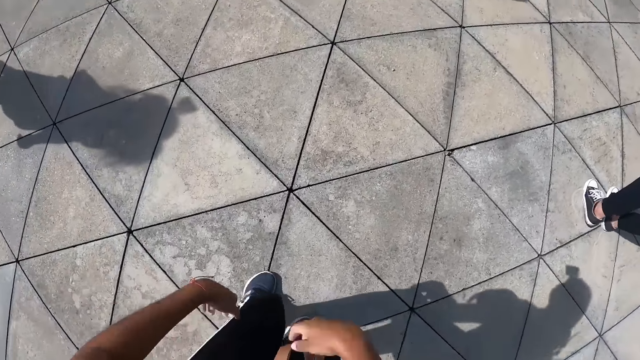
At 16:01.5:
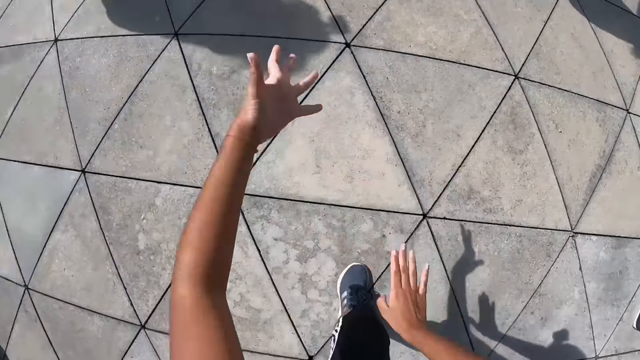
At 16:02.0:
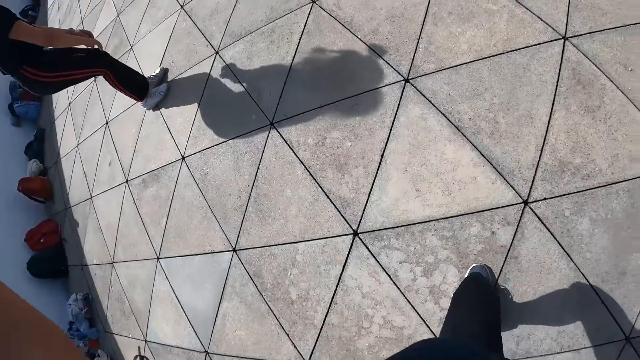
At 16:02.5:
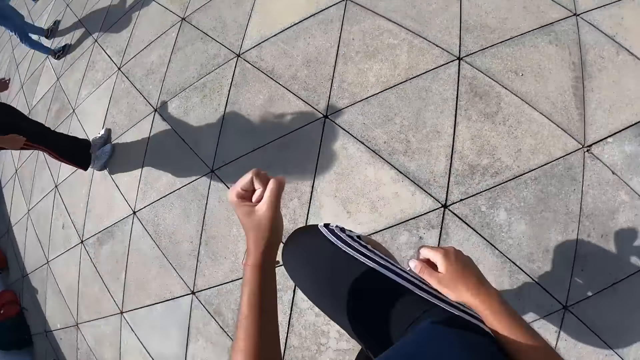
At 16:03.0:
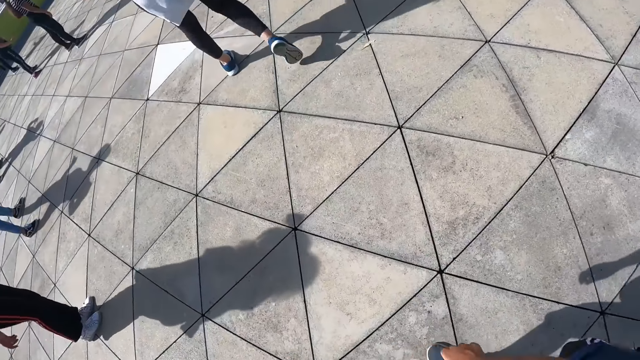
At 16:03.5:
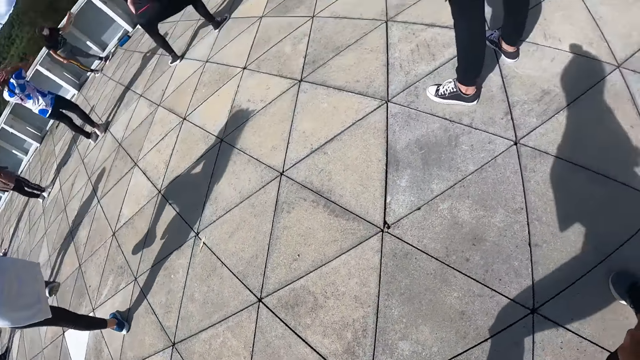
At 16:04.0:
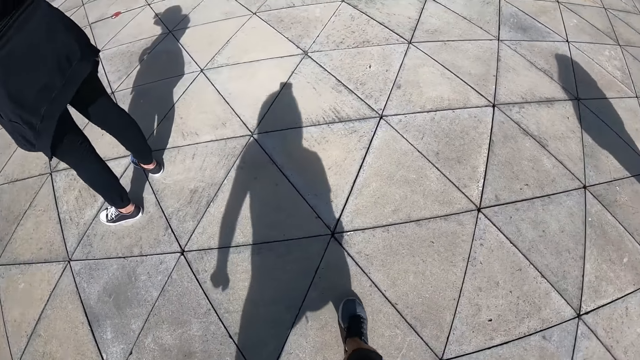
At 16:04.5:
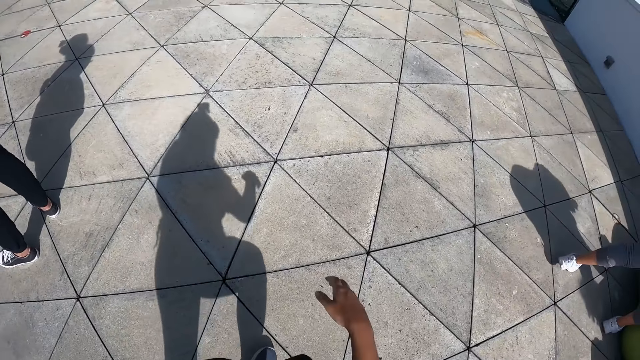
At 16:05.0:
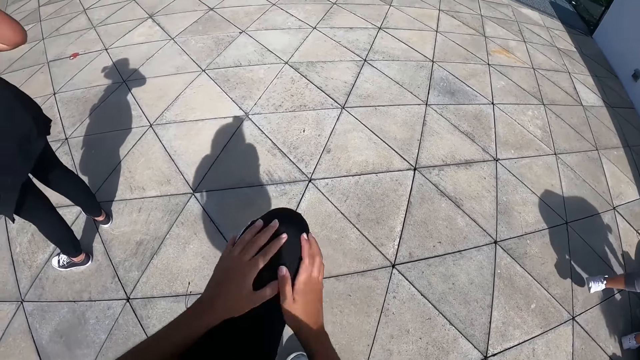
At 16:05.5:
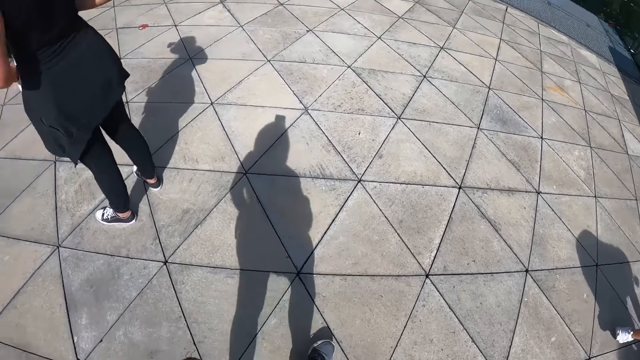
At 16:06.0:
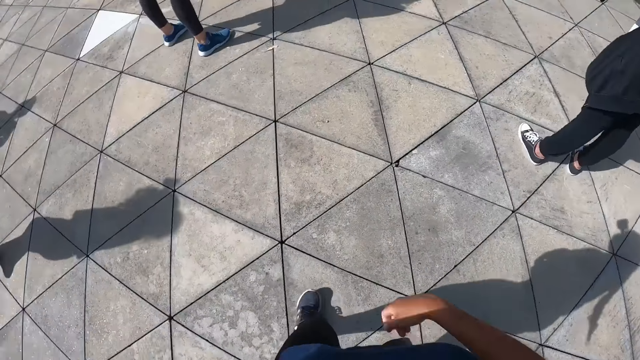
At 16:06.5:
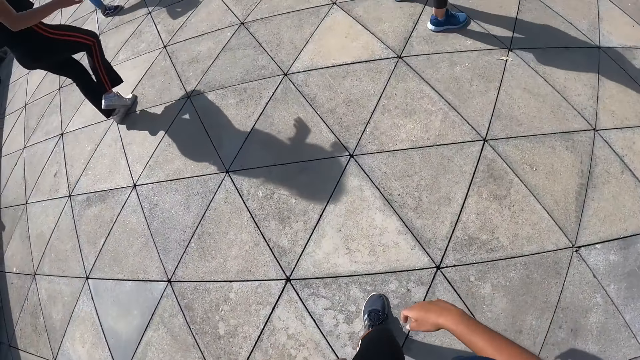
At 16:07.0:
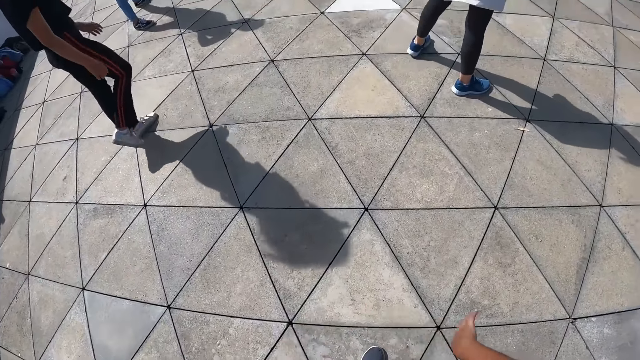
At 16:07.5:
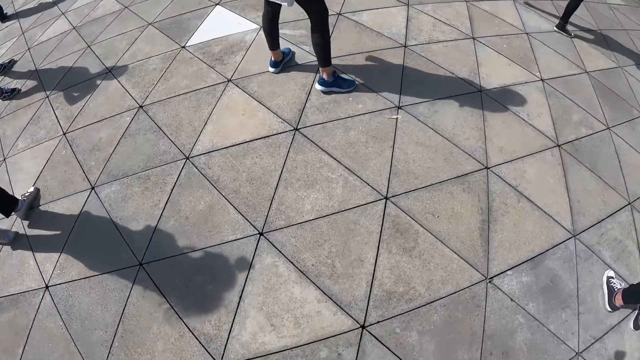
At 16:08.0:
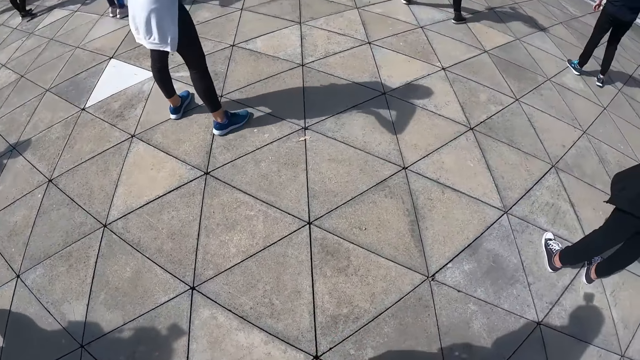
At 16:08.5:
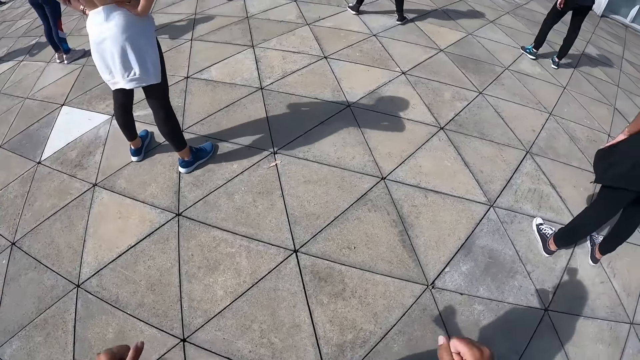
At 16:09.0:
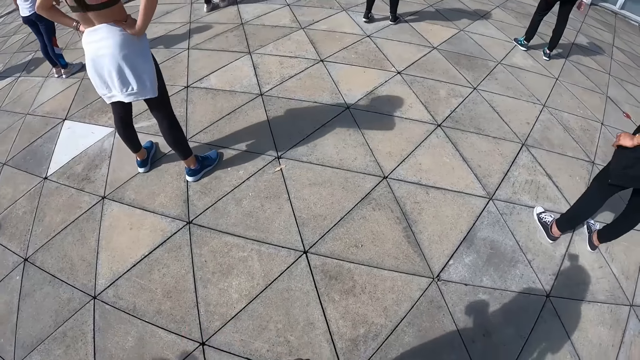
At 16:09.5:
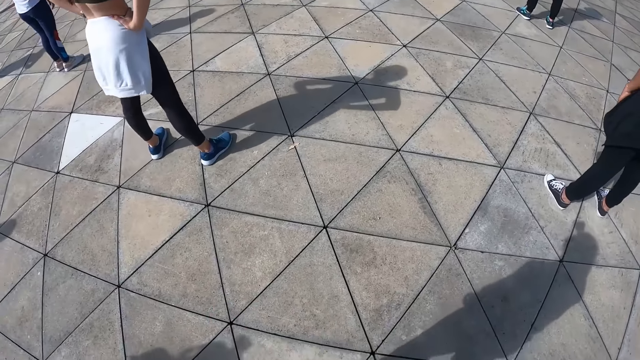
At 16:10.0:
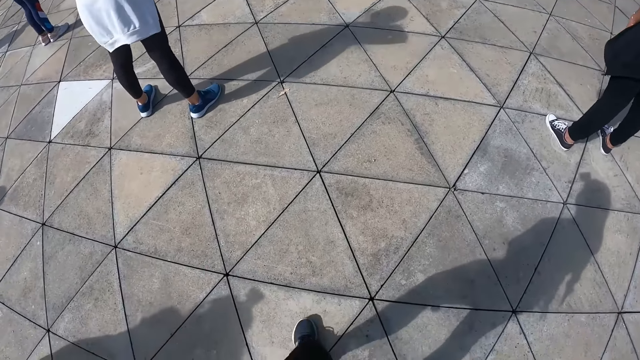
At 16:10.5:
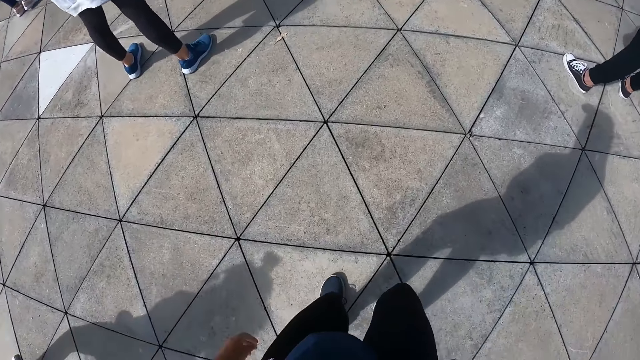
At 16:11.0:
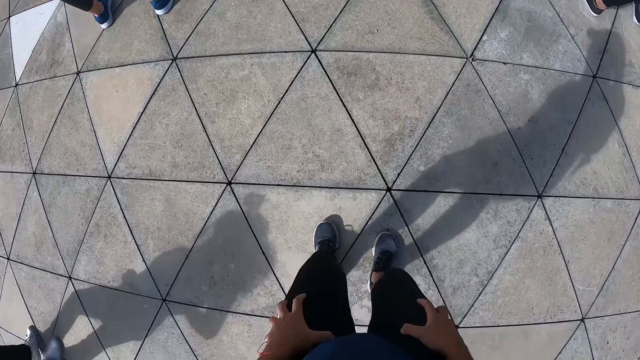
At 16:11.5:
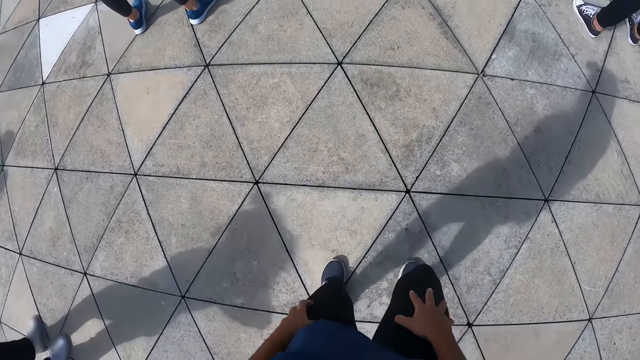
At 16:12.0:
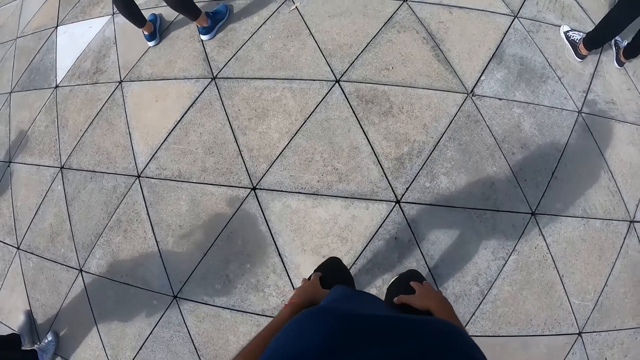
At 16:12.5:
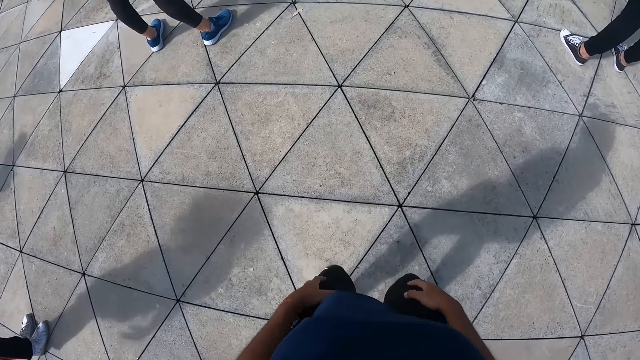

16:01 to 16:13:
The camera wearer looks around. They do exercise.

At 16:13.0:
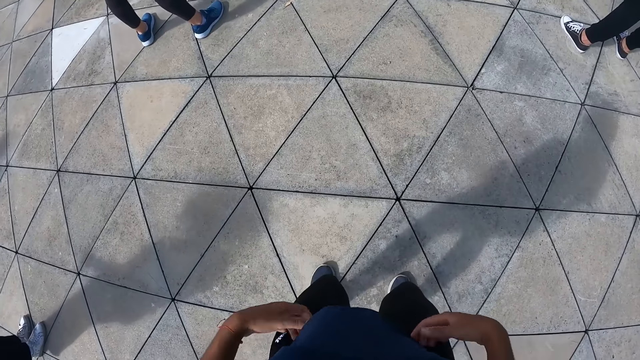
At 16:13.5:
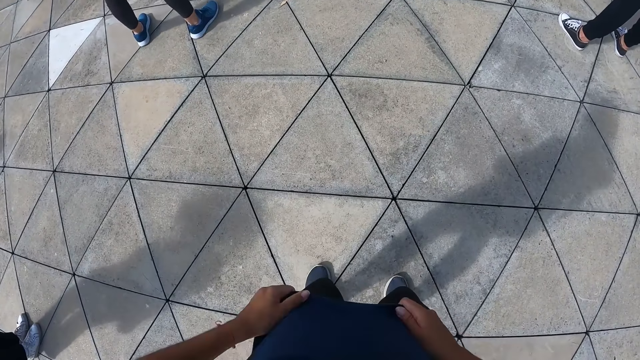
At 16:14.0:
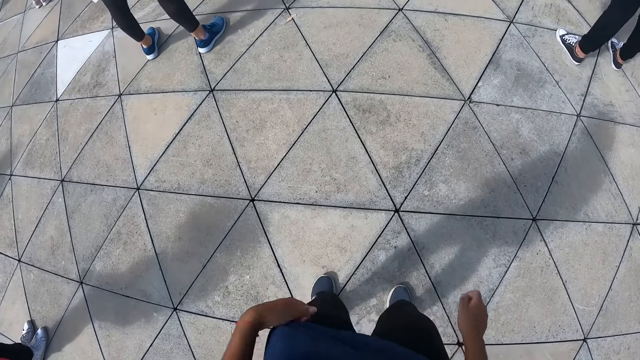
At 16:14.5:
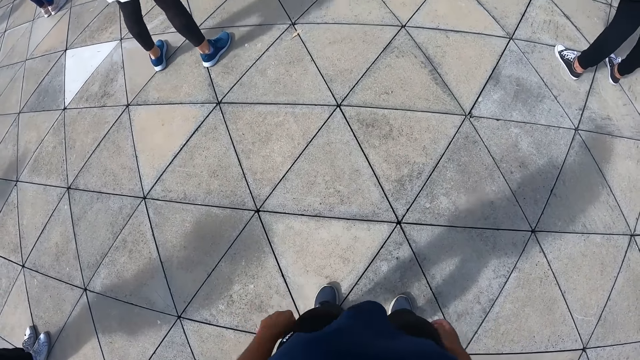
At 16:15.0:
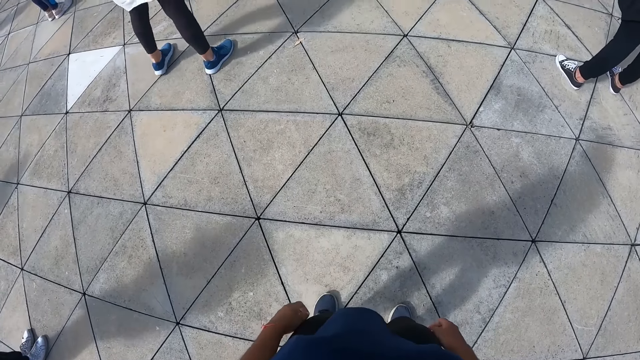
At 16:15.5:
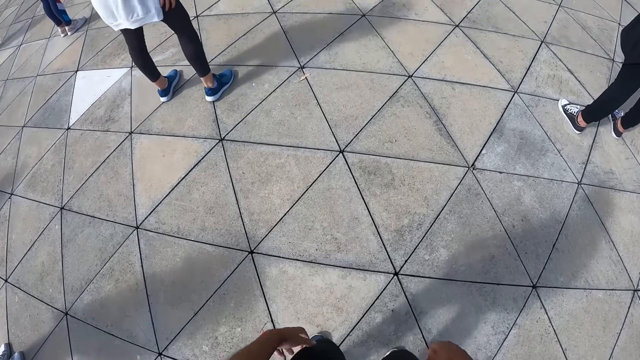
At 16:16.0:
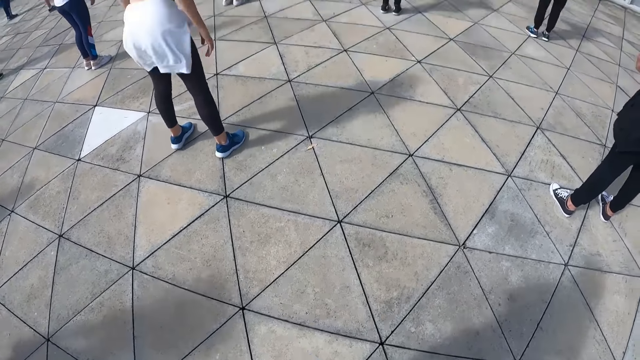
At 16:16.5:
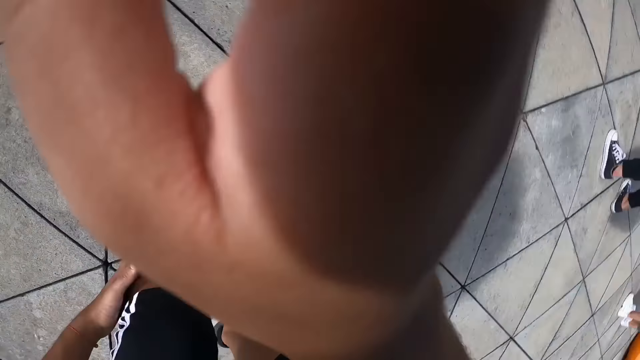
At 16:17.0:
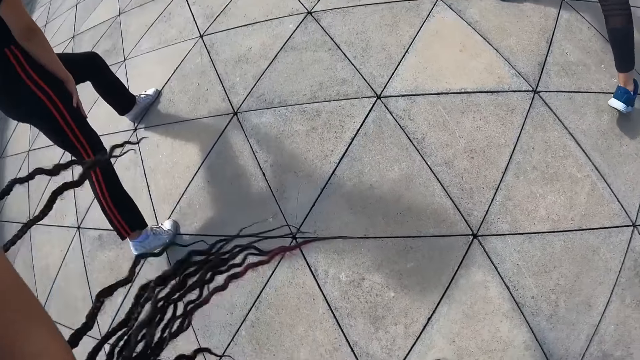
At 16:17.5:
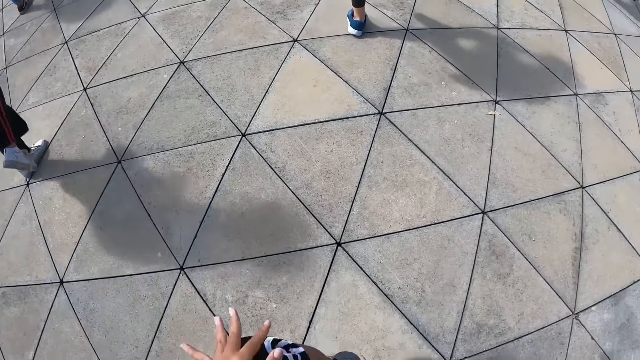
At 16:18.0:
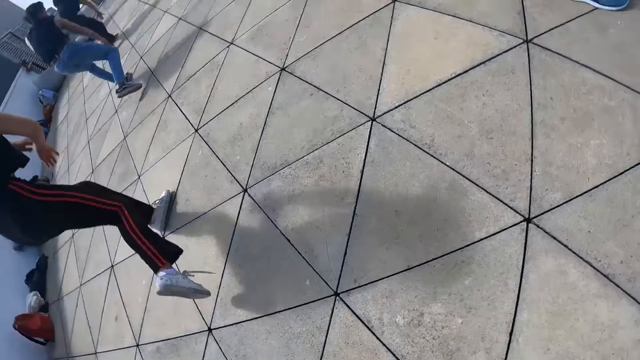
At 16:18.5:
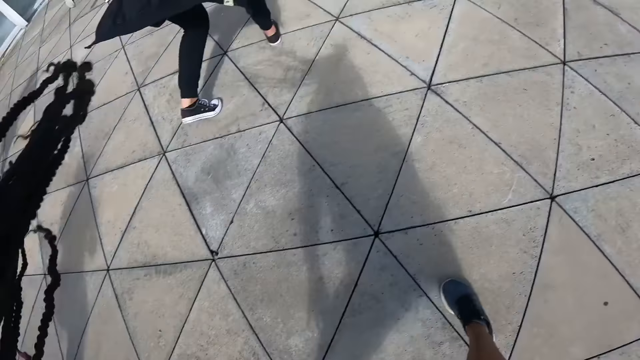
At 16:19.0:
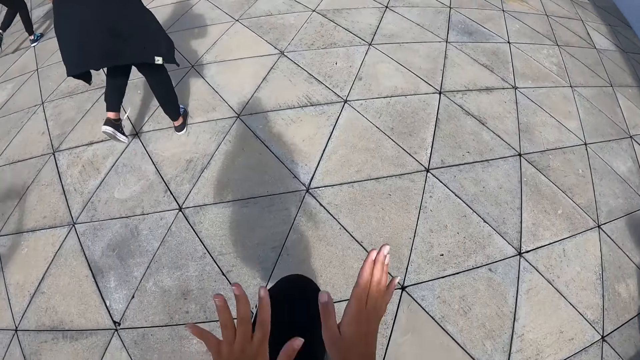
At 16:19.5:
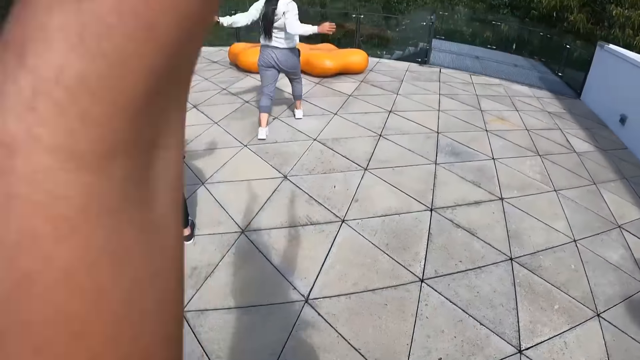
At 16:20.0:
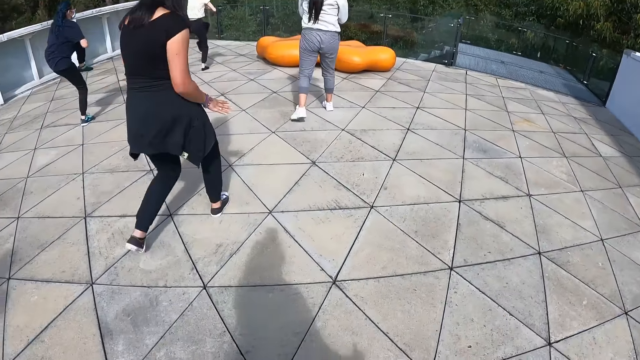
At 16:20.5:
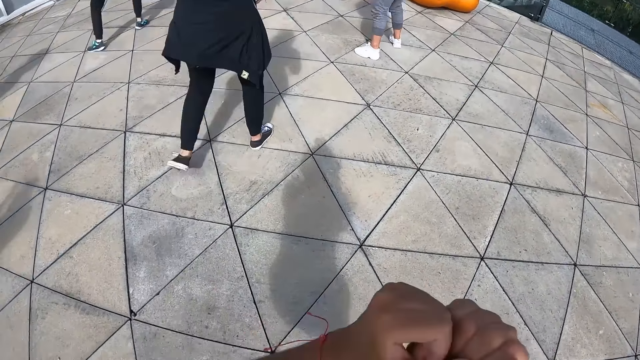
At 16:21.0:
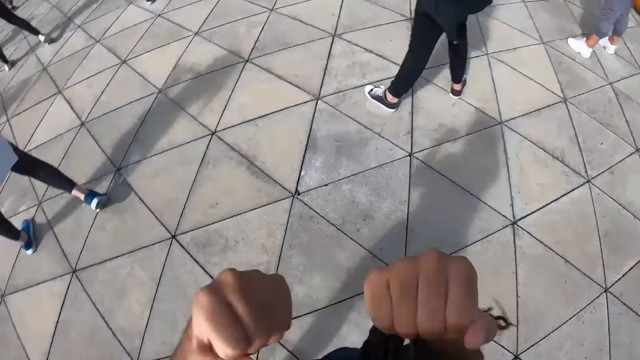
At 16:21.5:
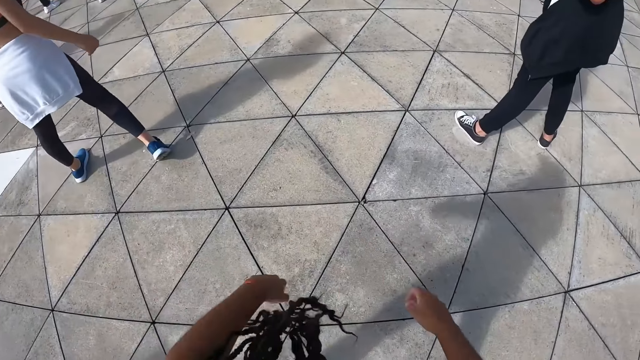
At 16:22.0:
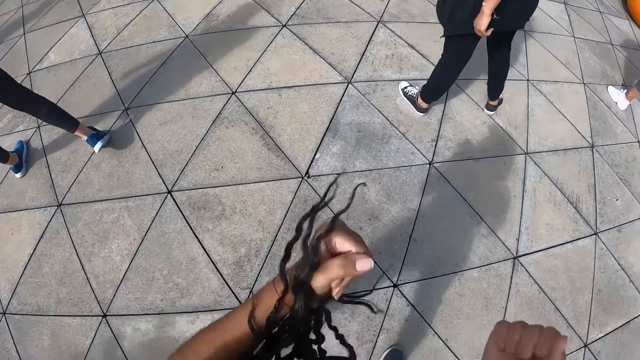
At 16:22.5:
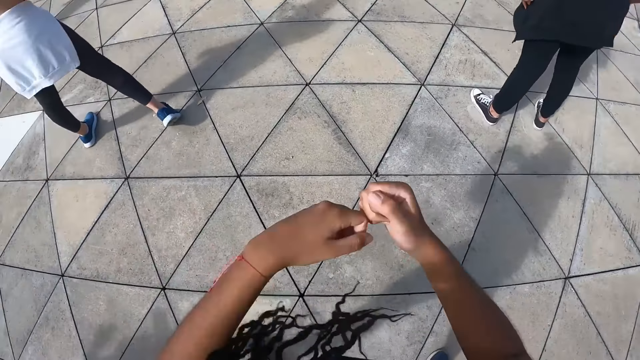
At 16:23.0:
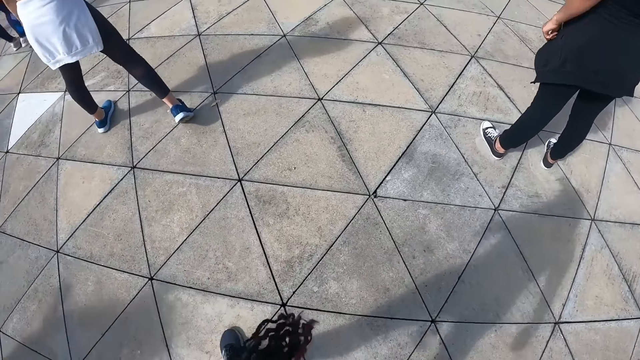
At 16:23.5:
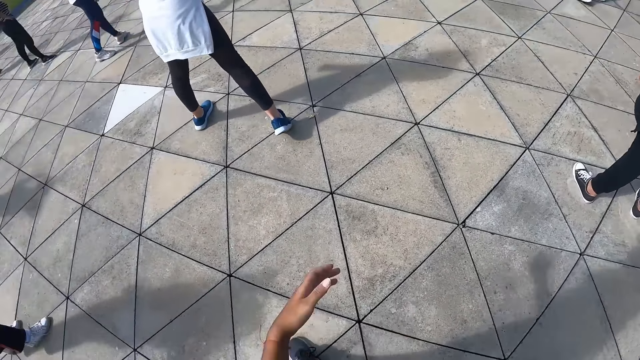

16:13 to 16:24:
The camera wearer holds a blouse. They look around. They do exercise. They dance with the group of people.
